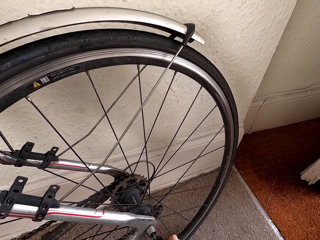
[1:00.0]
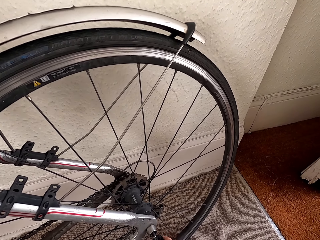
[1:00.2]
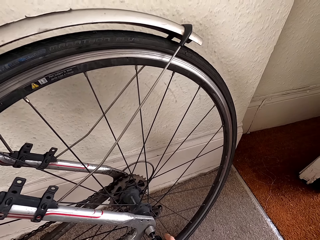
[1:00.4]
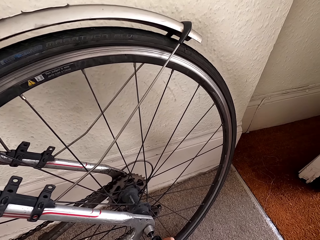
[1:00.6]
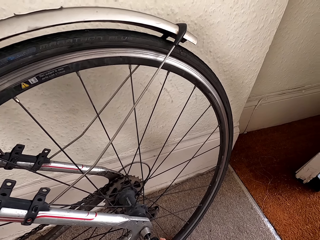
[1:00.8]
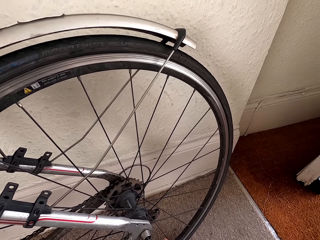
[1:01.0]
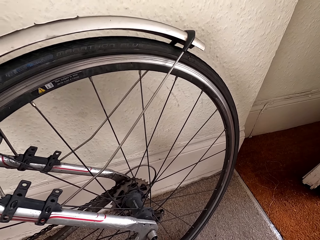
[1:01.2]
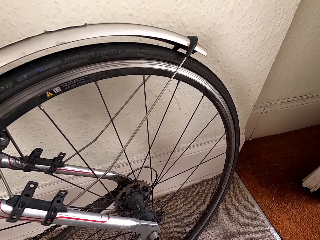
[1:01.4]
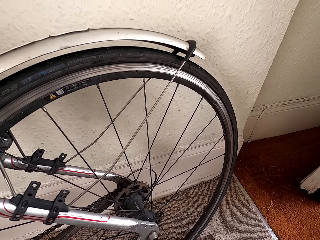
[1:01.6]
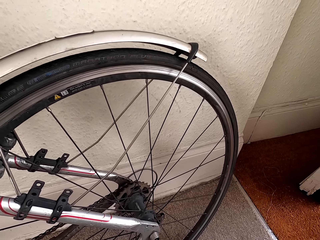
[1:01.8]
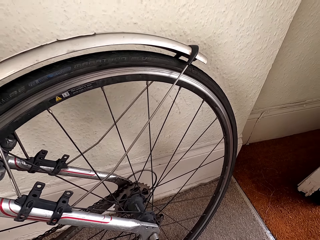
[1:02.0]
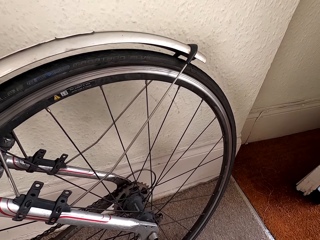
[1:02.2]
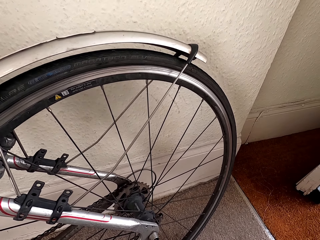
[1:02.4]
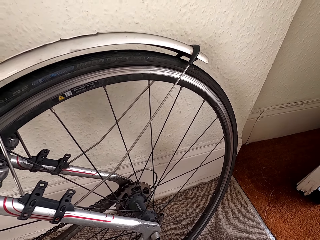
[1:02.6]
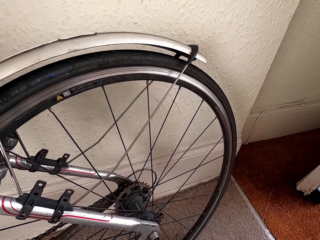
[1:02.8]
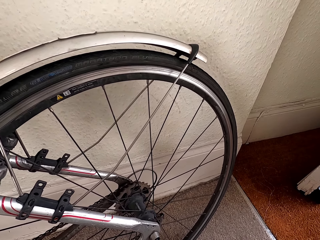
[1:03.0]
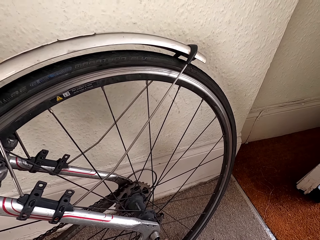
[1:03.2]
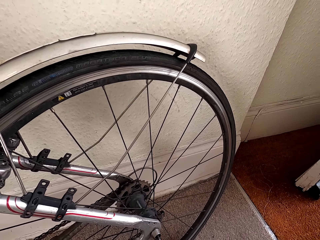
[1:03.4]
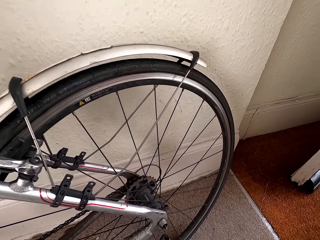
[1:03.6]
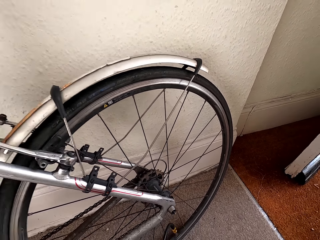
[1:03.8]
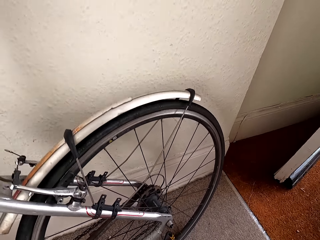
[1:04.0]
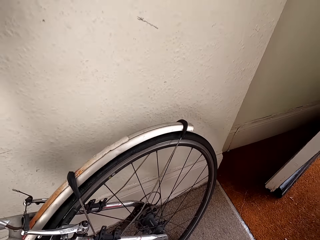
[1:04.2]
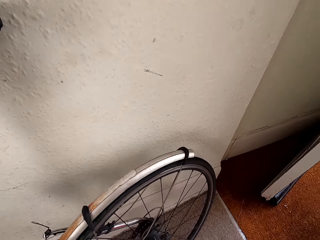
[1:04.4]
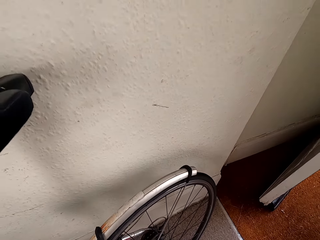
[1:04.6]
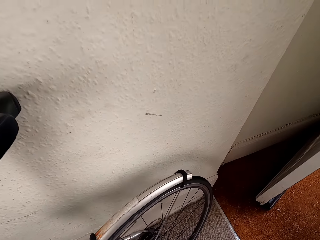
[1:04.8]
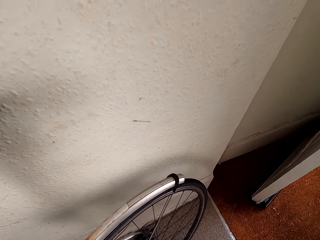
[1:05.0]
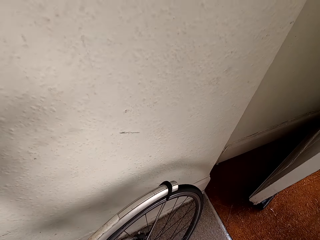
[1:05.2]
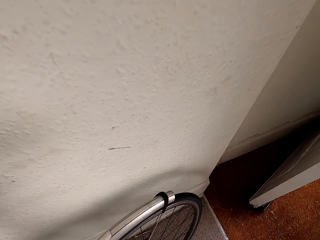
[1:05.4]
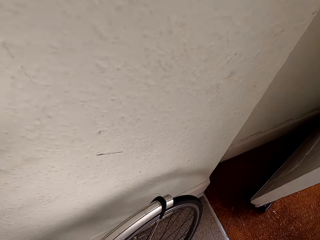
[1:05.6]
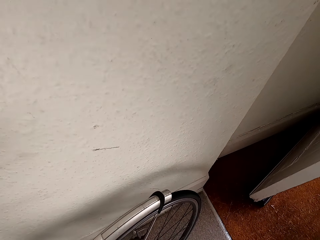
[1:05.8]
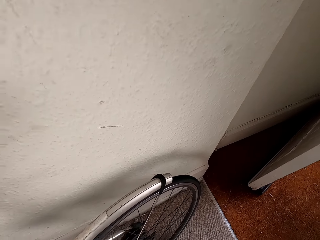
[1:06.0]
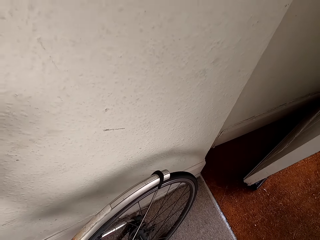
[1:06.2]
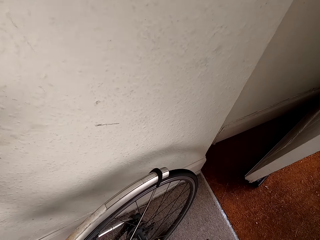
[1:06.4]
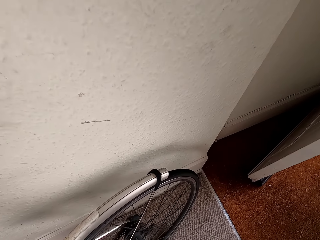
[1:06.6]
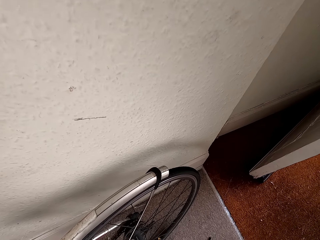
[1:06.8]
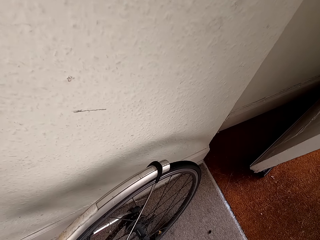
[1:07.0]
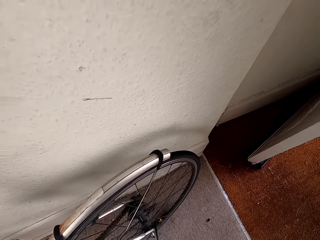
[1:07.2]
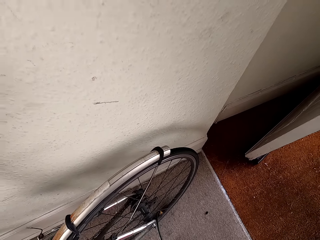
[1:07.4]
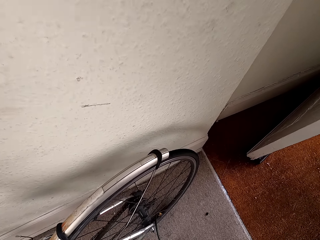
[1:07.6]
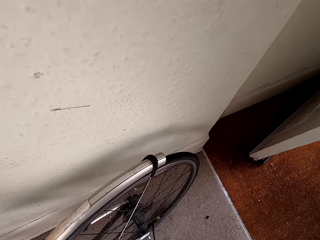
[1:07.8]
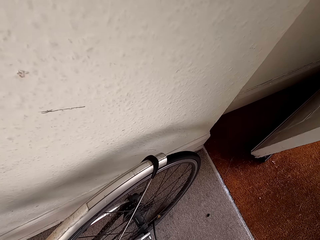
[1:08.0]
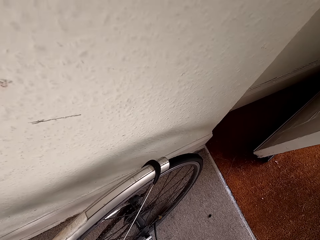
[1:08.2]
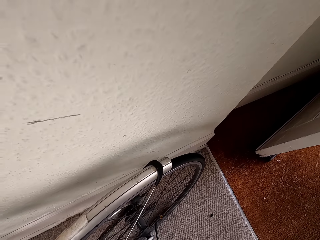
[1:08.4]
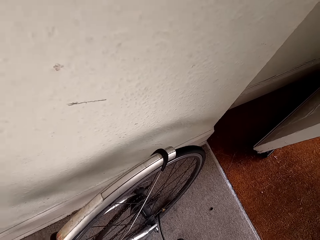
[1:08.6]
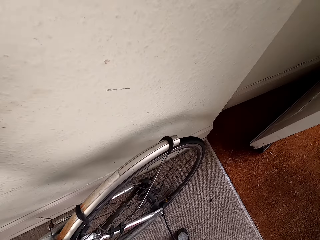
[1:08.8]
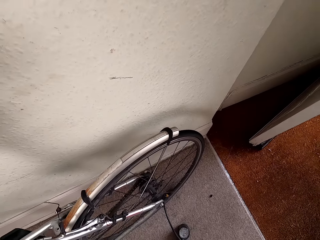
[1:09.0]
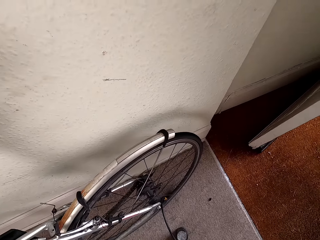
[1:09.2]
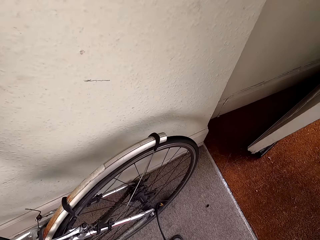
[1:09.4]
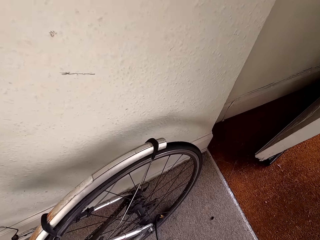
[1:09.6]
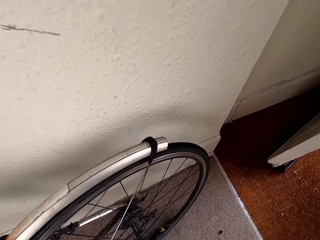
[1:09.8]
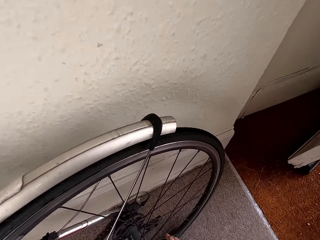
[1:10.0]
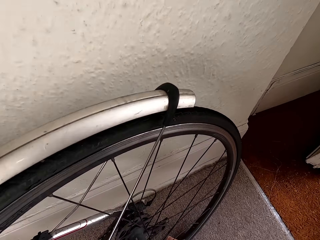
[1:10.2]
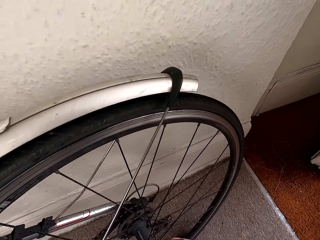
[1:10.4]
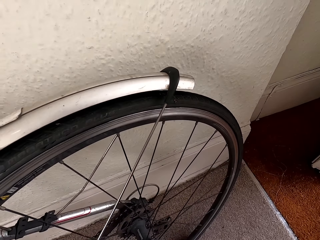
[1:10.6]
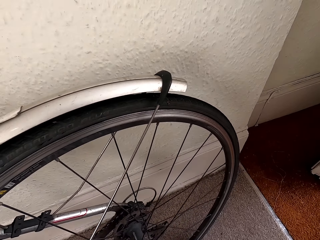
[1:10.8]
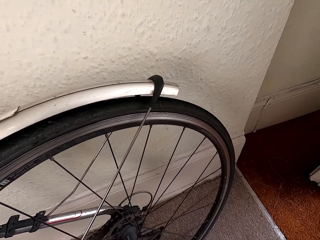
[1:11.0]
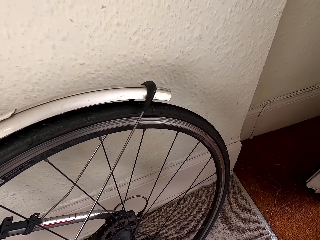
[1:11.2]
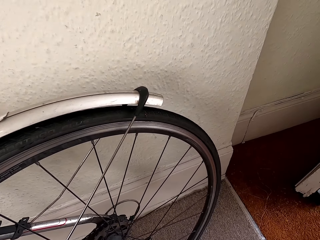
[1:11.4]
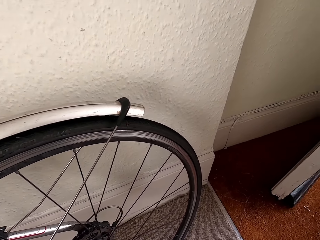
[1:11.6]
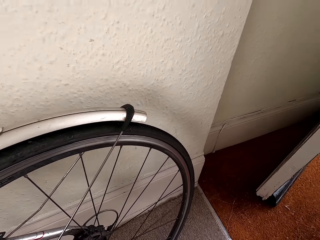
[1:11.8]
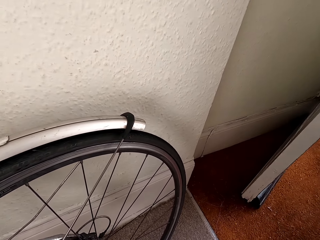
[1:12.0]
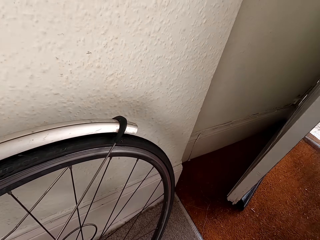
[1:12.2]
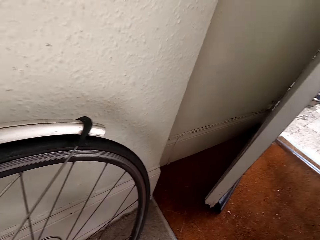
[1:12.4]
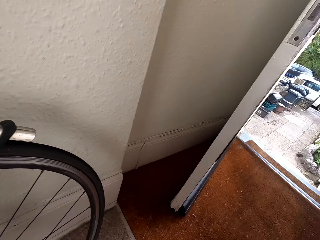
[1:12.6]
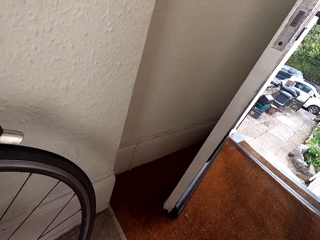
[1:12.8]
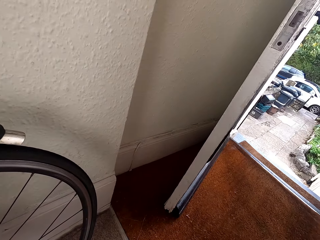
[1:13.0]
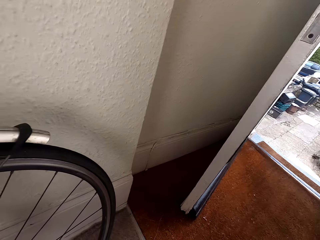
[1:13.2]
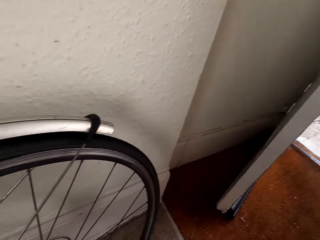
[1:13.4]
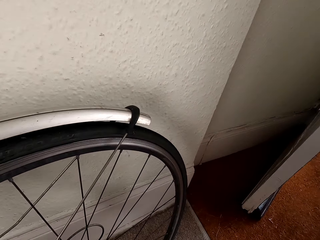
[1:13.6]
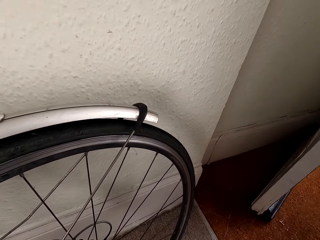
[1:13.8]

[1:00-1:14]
The camera wearer turns the valve in the bicycle with his right hand.

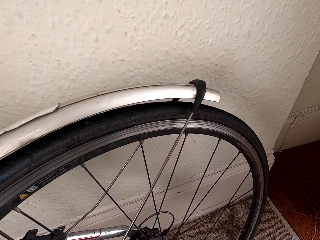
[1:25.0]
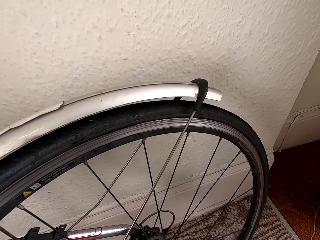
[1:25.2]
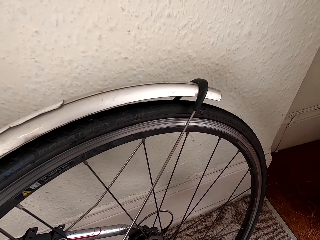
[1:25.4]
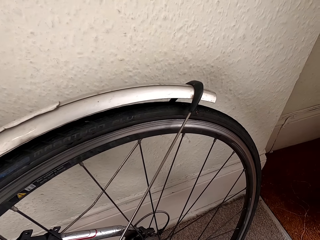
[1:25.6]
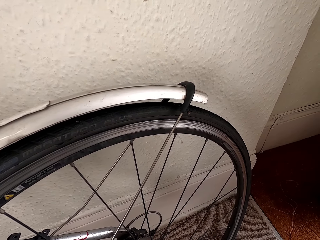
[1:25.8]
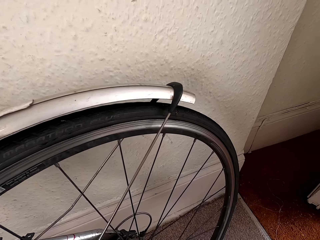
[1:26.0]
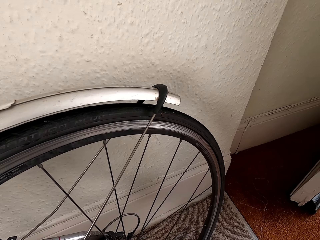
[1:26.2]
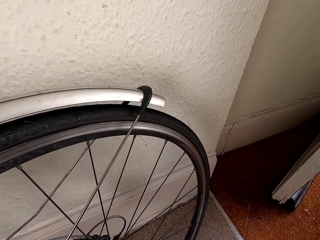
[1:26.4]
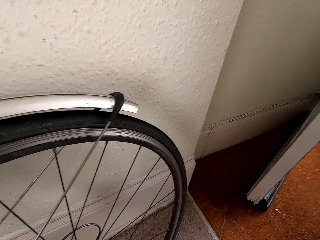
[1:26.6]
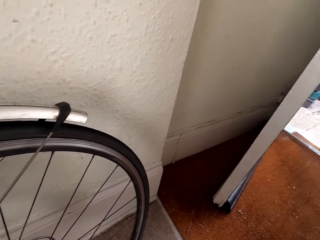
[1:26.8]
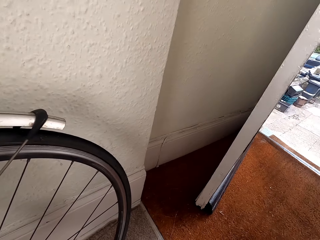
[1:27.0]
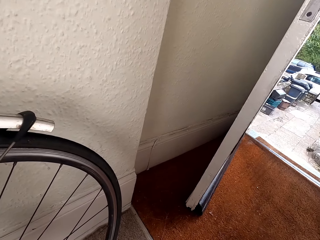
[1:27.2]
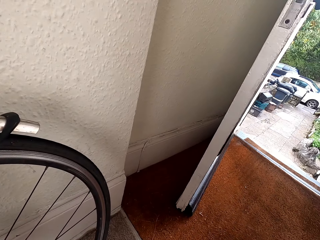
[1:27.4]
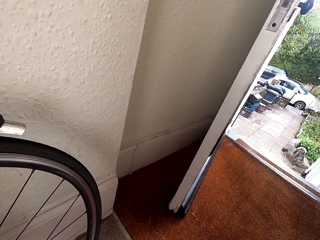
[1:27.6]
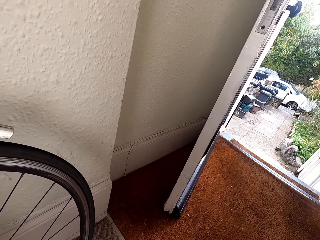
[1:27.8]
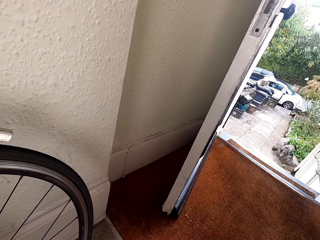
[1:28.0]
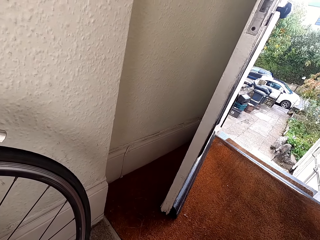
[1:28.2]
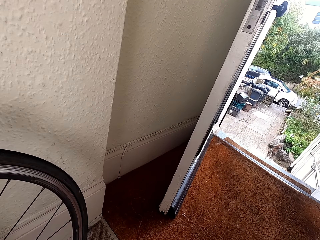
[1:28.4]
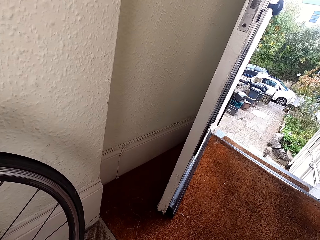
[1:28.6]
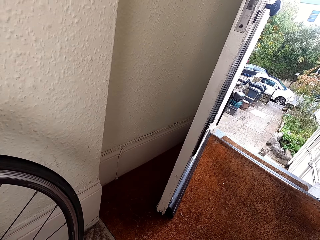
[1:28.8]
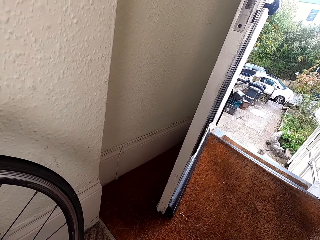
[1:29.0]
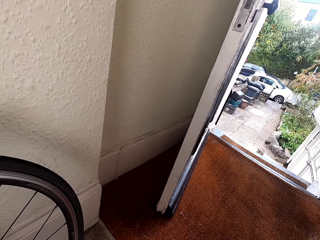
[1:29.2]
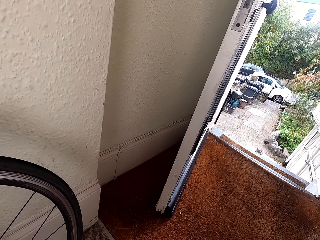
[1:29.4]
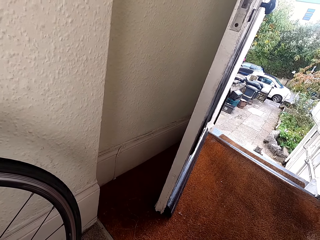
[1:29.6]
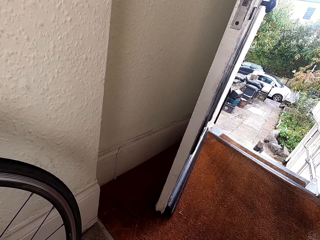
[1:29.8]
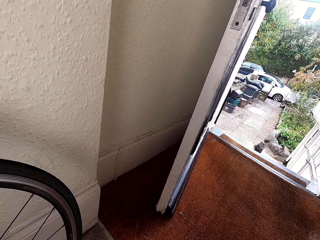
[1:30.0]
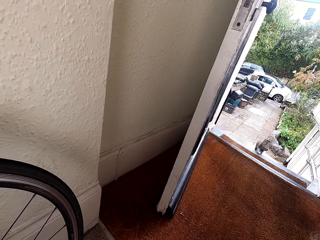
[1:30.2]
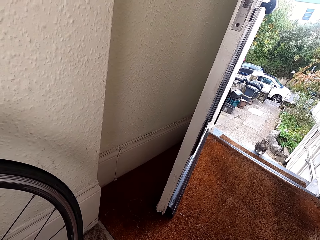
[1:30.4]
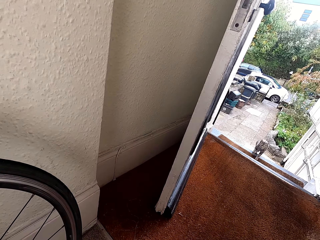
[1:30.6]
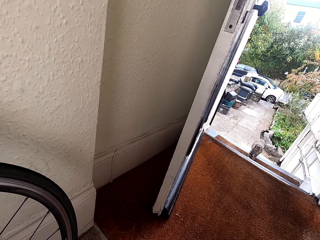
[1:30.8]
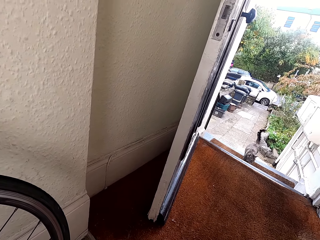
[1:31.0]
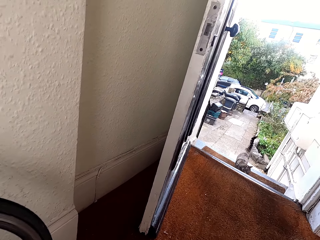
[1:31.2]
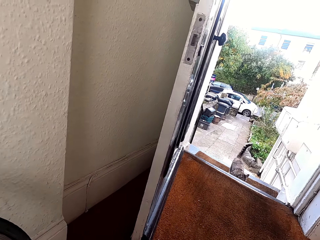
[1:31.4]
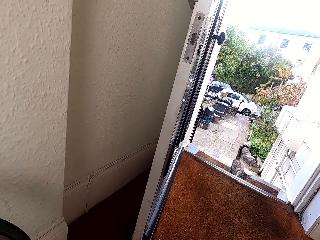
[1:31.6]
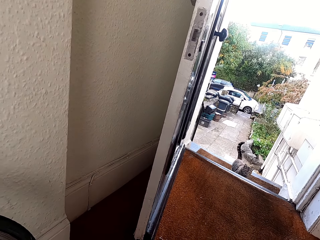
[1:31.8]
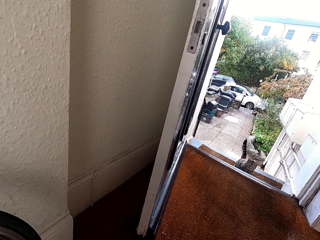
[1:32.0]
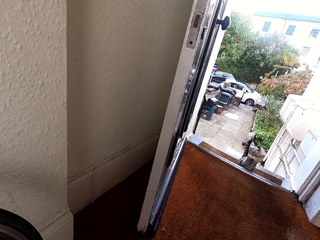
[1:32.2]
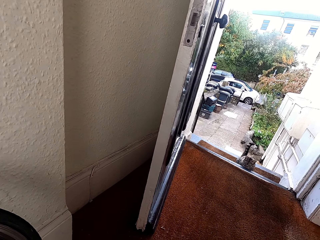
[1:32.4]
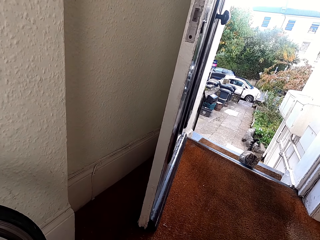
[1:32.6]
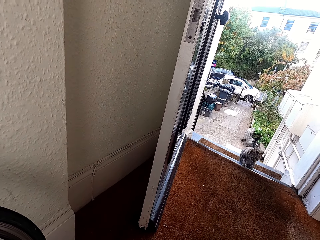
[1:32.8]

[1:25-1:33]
The camera wearer looks at a cat. The cat walks up the staircase.
